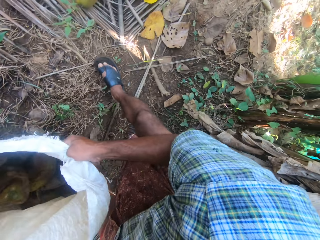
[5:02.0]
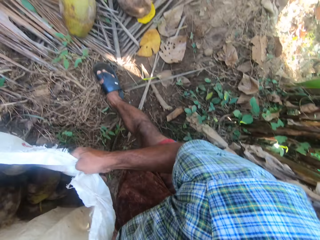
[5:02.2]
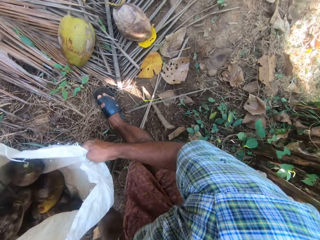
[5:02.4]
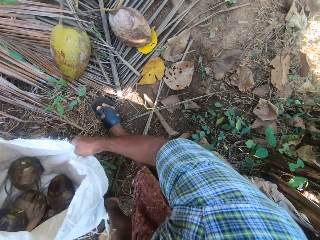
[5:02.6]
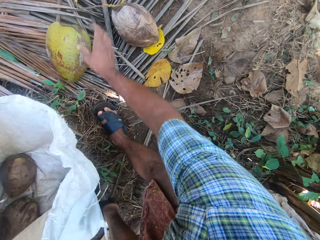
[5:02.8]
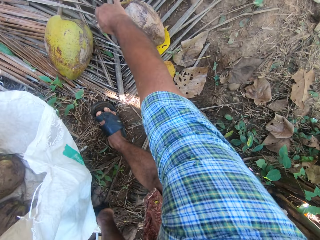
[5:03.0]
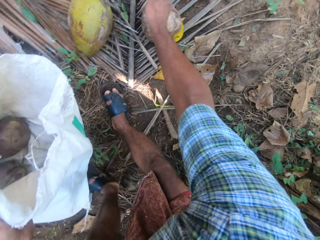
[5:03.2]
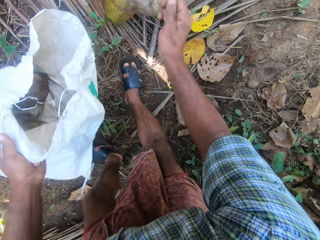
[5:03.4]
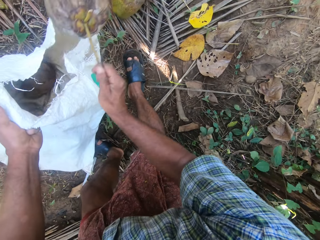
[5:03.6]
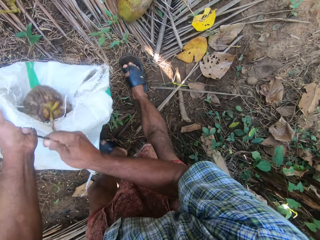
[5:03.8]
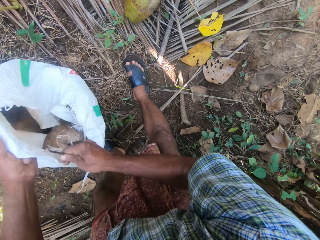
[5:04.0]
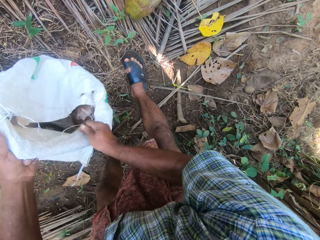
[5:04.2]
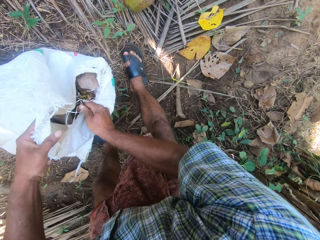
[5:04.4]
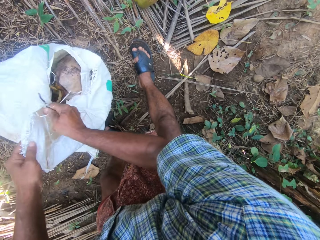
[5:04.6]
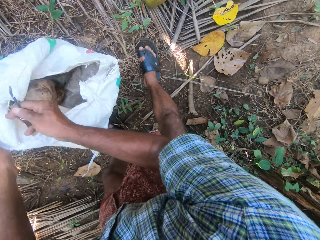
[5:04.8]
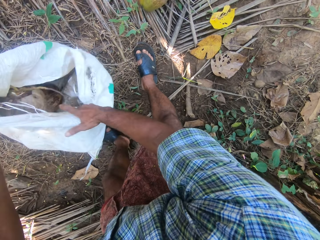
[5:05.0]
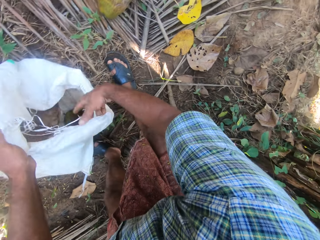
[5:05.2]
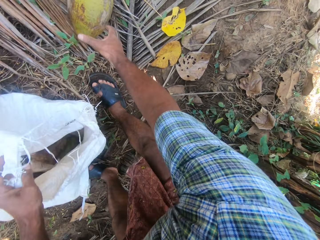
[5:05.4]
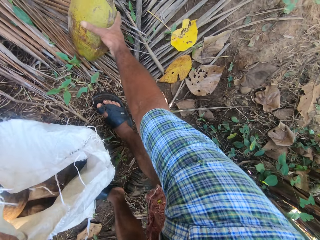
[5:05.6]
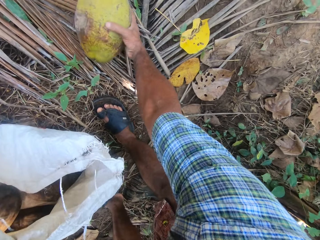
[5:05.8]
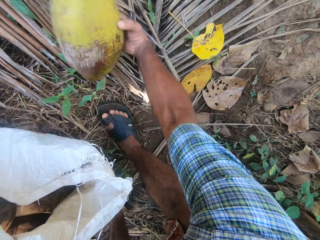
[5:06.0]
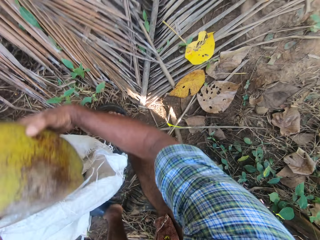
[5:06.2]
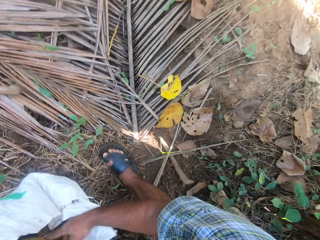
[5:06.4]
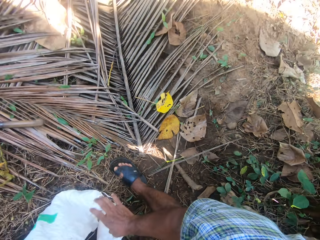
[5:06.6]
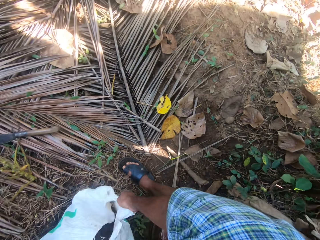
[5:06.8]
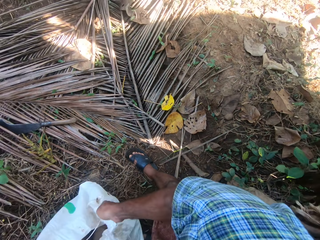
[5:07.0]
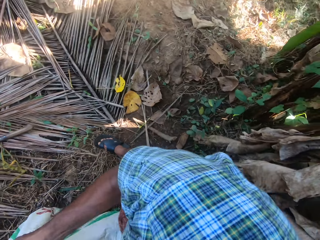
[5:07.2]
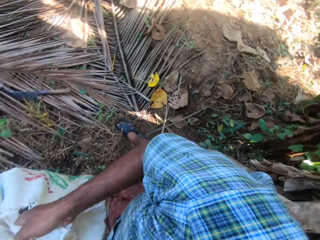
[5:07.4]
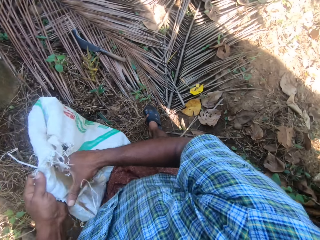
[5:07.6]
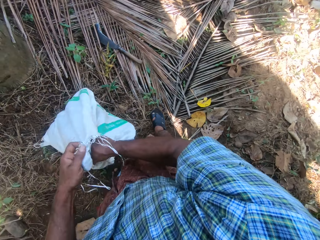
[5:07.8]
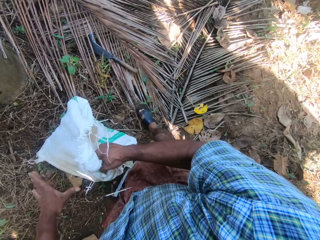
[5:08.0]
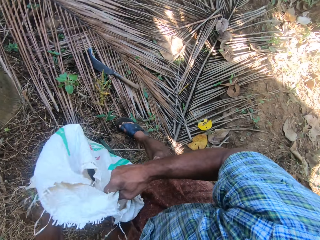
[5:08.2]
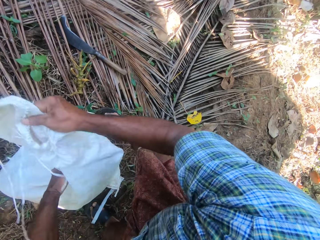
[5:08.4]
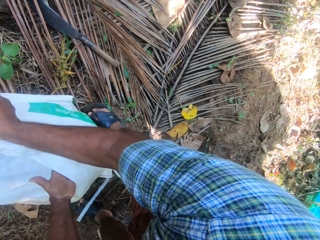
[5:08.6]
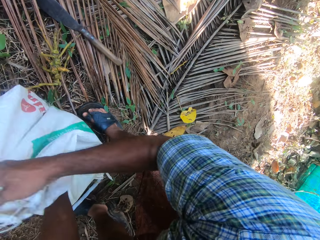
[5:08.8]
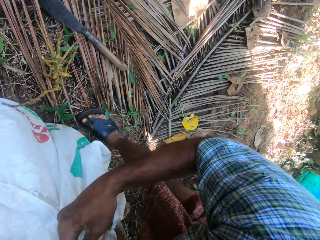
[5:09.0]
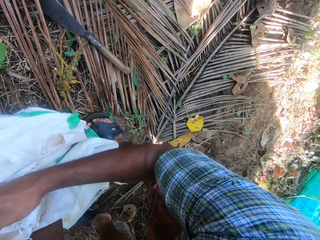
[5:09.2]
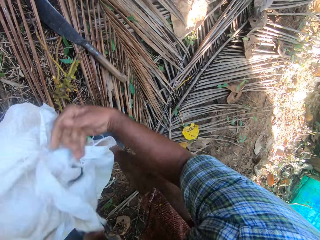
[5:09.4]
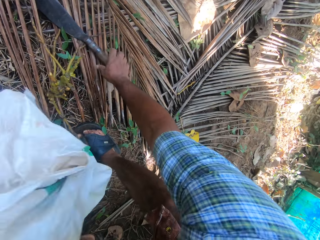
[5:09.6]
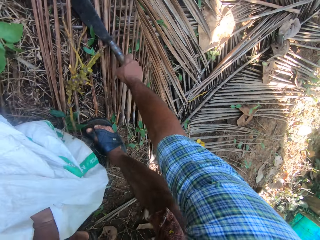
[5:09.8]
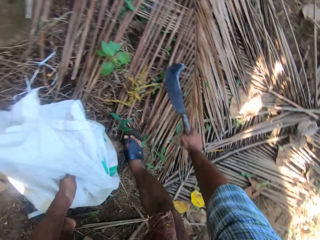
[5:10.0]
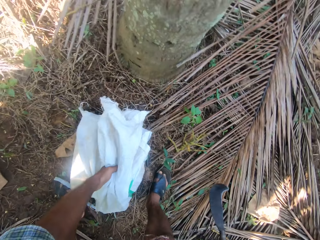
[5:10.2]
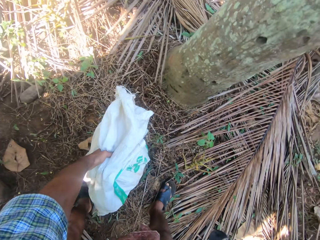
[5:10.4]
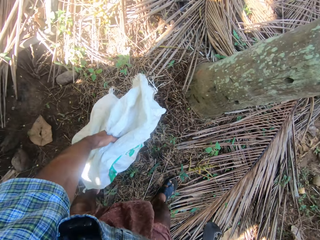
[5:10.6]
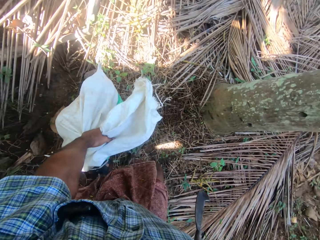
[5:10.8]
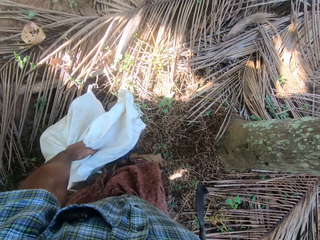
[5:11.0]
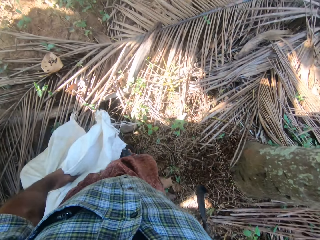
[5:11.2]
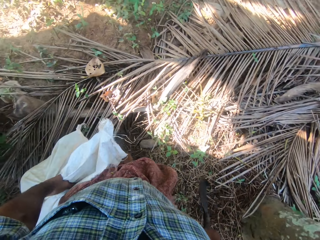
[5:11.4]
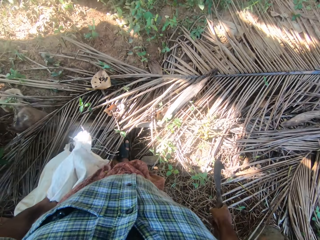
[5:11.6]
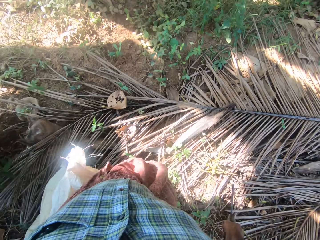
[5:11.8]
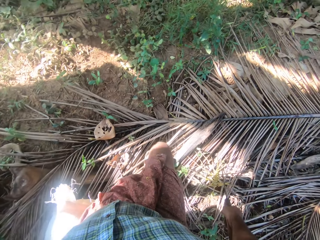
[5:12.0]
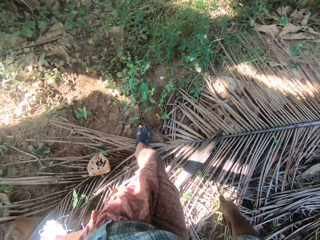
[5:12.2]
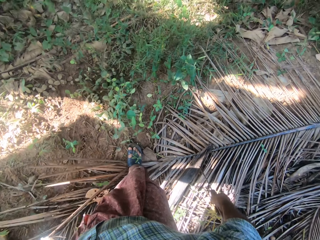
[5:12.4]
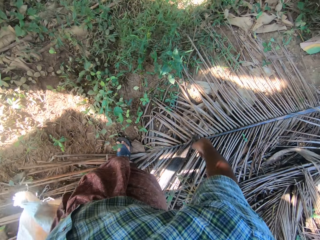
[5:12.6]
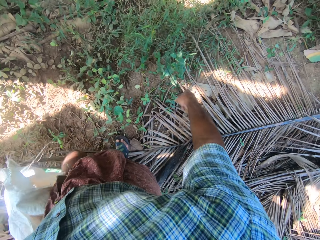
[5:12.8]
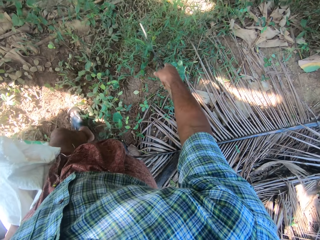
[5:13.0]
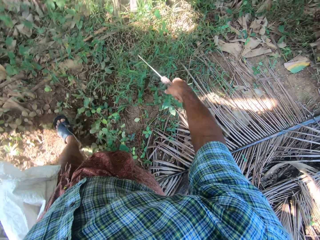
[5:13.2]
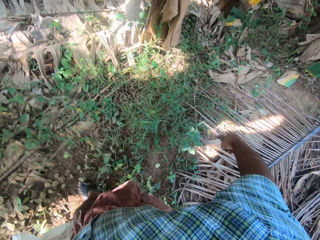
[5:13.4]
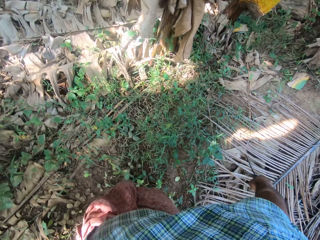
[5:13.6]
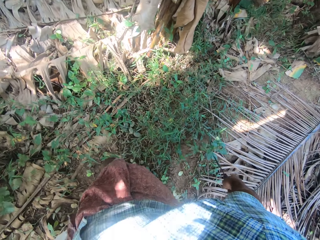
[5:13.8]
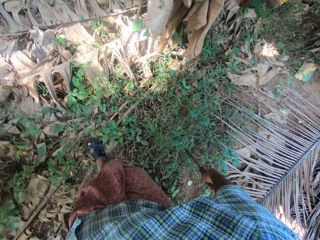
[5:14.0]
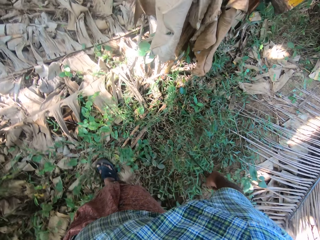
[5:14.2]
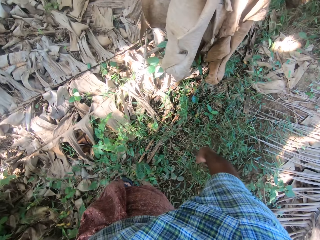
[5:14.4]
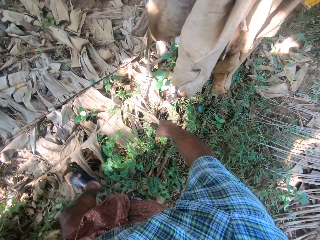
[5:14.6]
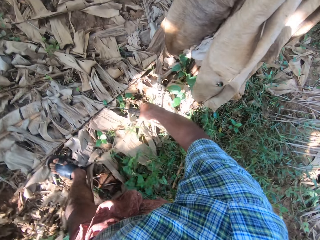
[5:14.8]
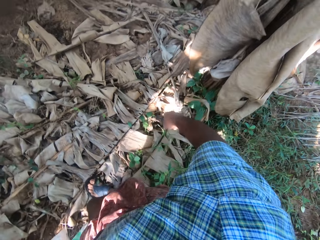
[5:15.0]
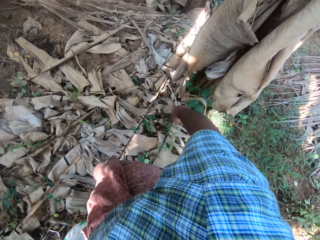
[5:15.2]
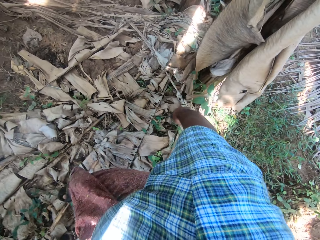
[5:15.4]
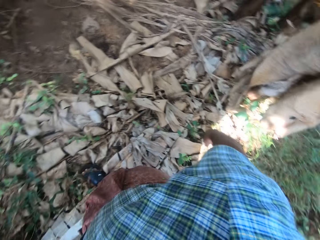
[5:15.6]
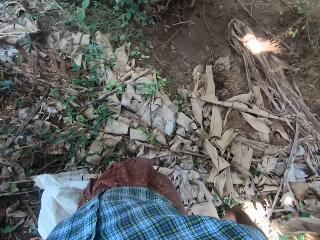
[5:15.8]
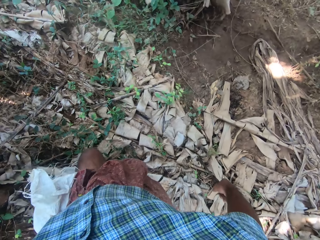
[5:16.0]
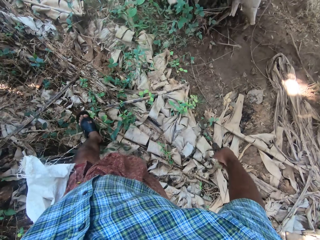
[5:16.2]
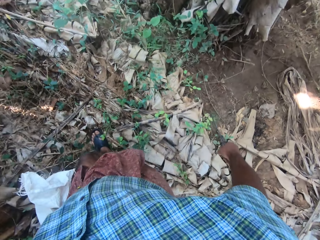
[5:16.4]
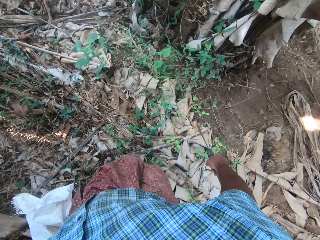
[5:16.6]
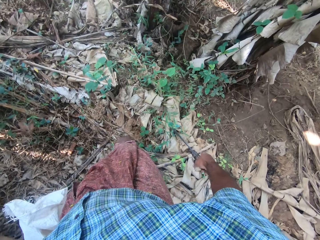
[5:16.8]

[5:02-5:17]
The camera wearer pulls up the plastic sack with coconuts. They pick up the coconut from the ground with the right hand and drop the coconut in the plastic sack. They pick up a coconut from the ground with the right hand and drop it in the plastic sack again. They pick up the plastic sack with coconuts. They drop the plastic sack with coconuts. They wrap the plastic sack with both hands. They pick up a hand sickle from the ground with the right hand. They carry the plastic sack with the left hand. They walk around.

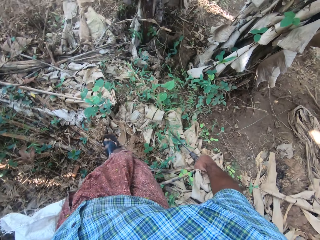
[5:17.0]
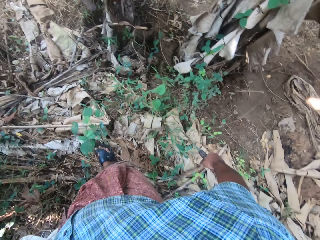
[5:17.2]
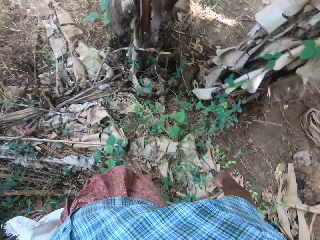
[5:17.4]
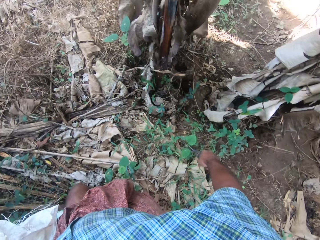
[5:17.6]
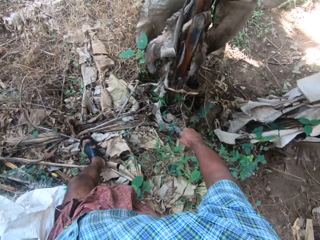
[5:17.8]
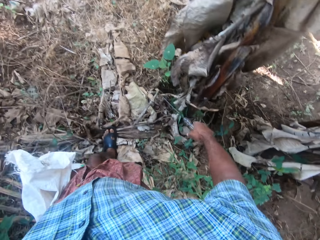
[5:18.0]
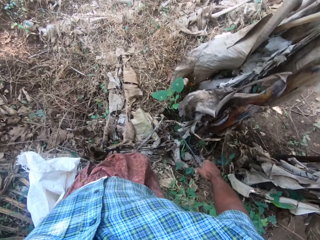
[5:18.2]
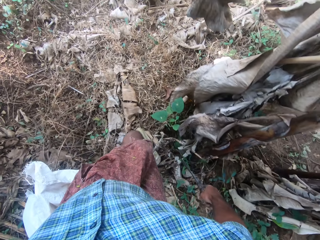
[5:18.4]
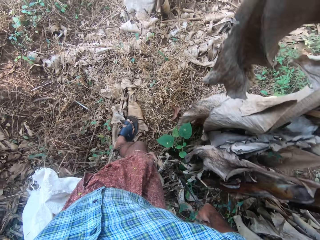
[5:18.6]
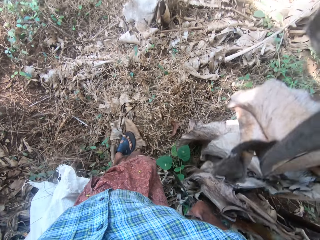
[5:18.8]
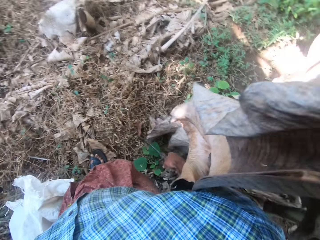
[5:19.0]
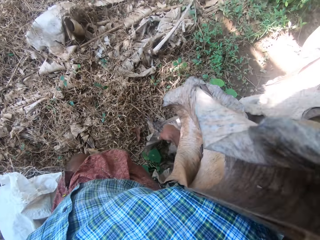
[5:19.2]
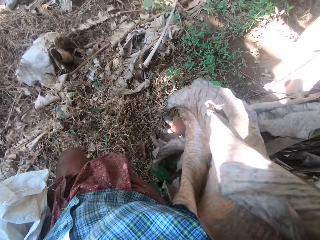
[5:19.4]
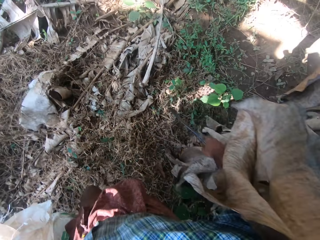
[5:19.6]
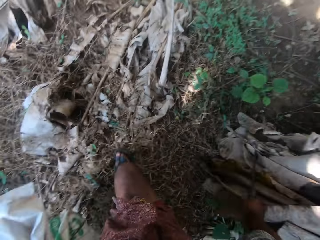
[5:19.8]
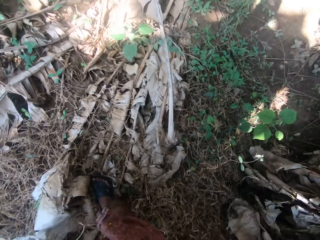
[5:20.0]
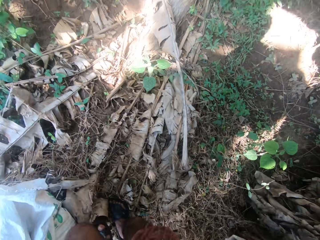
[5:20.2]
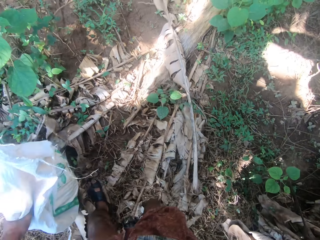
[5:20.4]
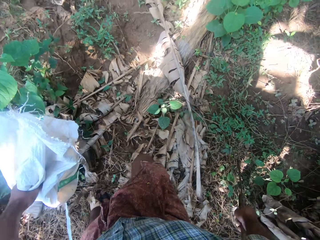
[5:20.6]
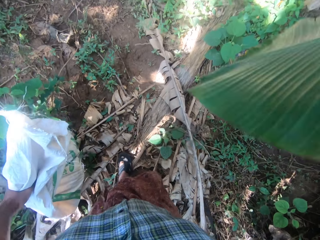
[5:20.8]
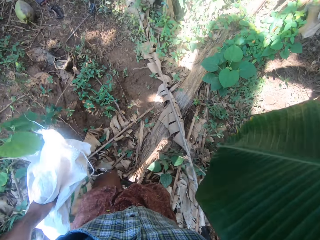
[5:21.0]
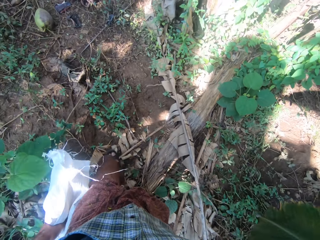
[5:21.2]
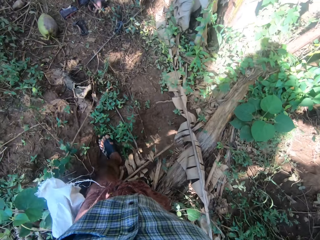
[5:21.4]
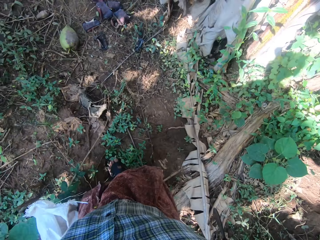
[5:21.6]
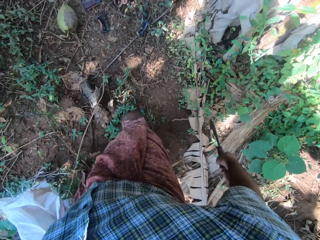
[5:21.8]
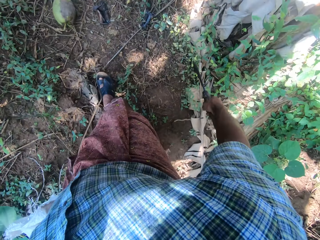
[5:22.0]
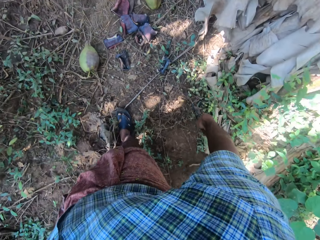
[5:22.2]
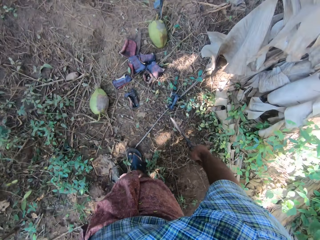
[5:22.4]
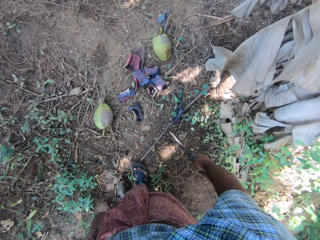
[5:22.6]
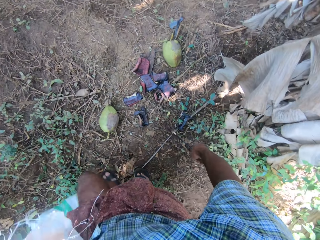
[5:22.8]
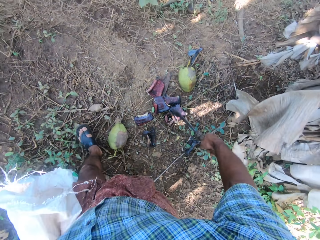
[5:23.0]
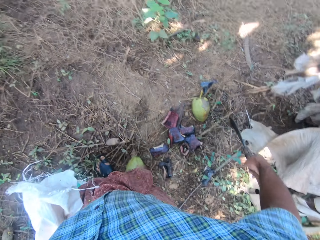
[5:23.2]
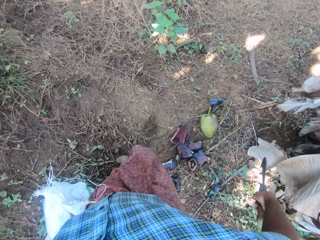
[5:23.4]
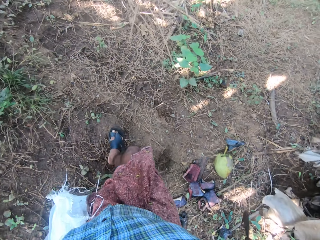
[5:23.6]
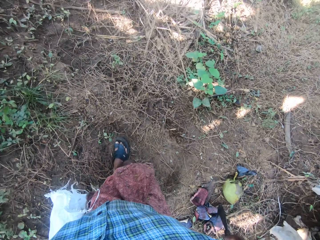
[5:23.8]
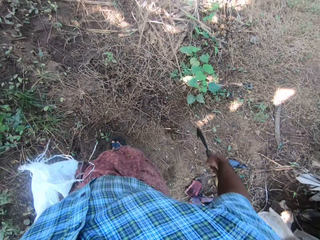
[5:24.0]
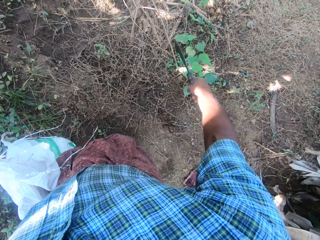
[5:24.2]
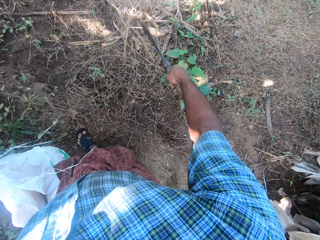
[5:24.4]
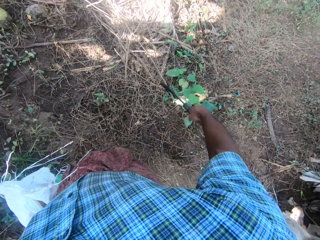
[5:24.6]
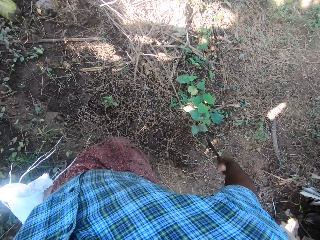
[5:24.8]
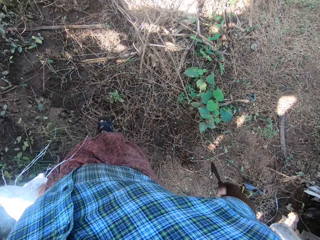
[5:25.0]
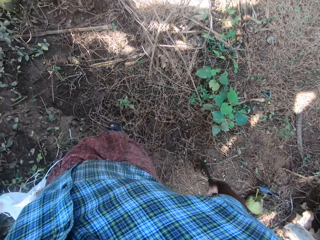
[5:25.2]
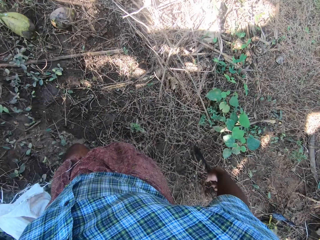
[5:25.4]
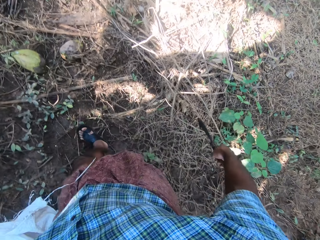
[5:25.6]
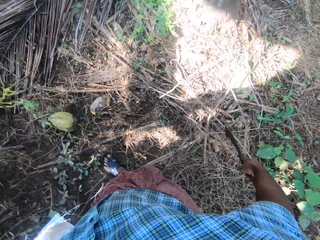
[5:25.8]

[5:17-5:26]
The camera wearer pushes the dry leaves. They walk around.
